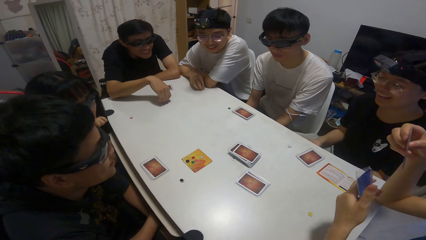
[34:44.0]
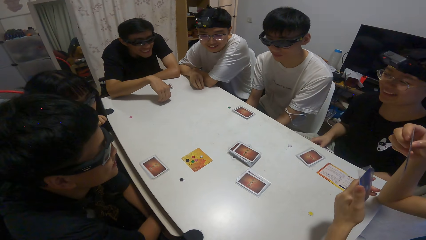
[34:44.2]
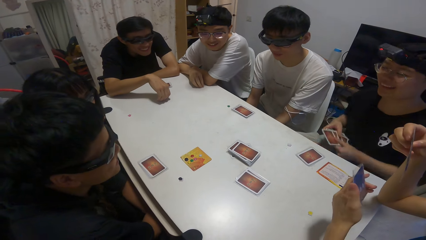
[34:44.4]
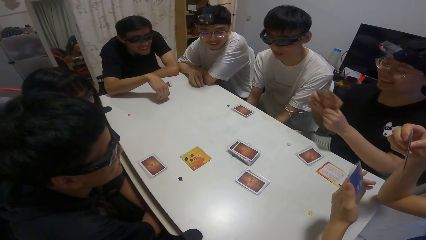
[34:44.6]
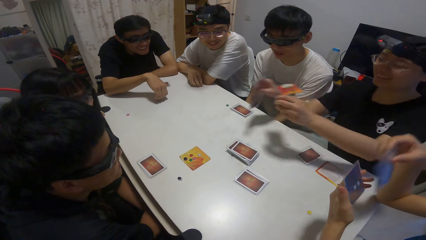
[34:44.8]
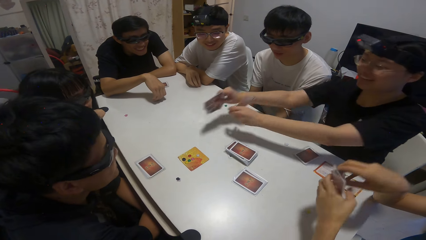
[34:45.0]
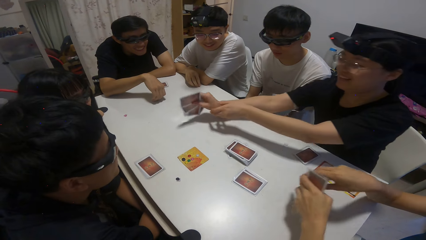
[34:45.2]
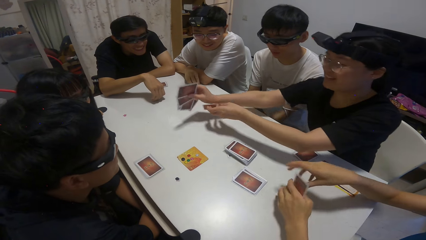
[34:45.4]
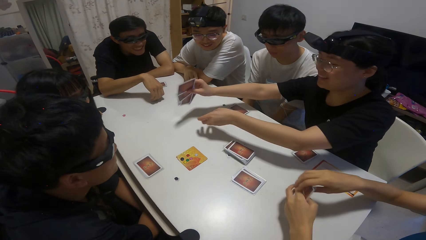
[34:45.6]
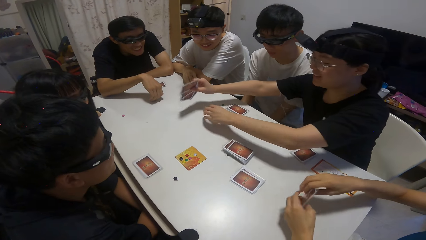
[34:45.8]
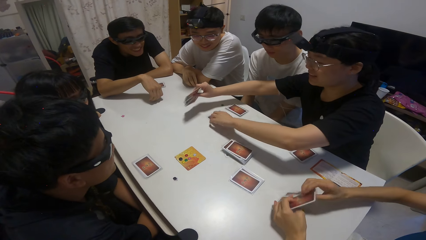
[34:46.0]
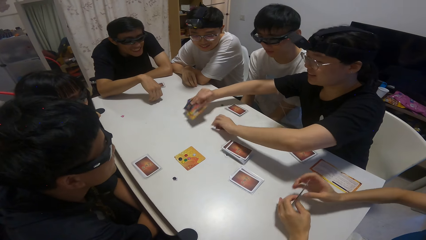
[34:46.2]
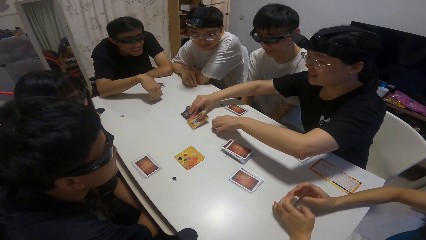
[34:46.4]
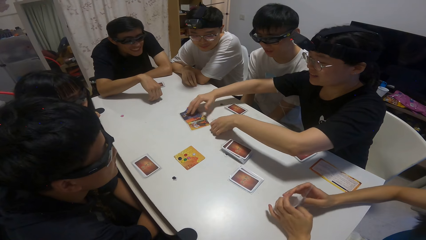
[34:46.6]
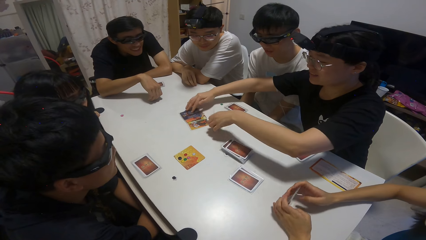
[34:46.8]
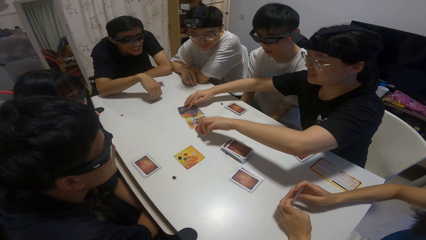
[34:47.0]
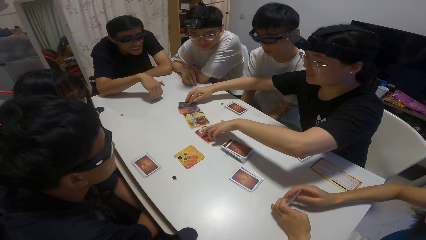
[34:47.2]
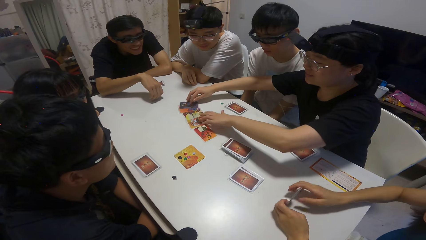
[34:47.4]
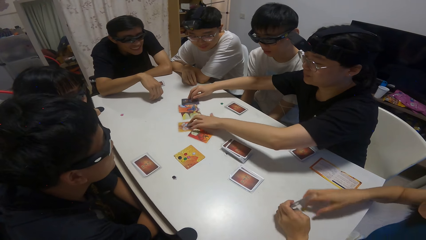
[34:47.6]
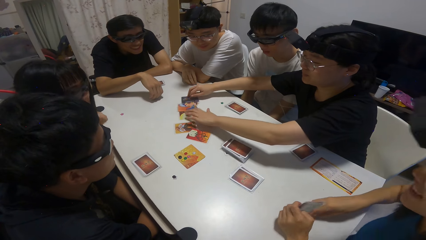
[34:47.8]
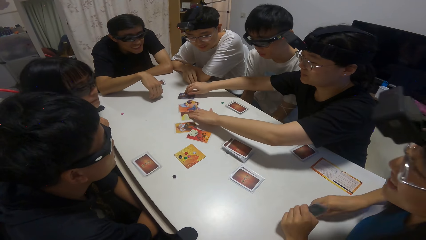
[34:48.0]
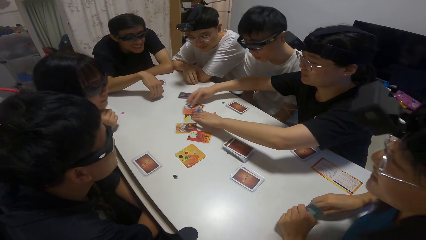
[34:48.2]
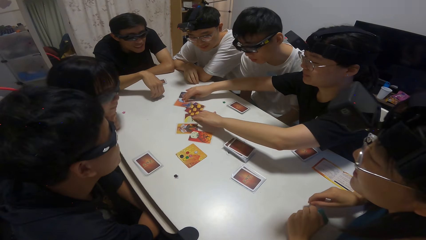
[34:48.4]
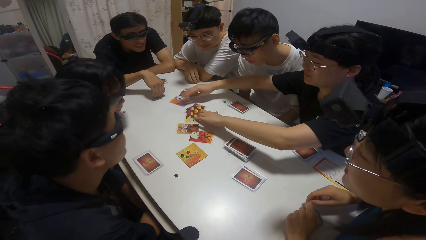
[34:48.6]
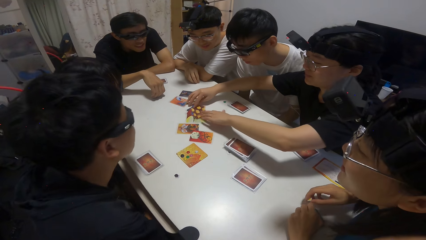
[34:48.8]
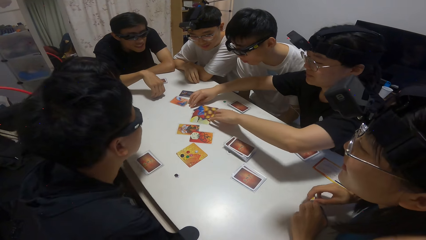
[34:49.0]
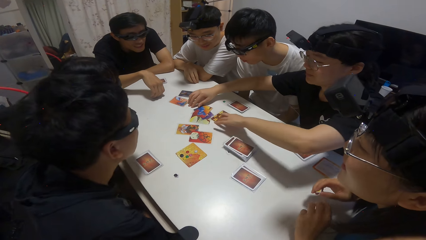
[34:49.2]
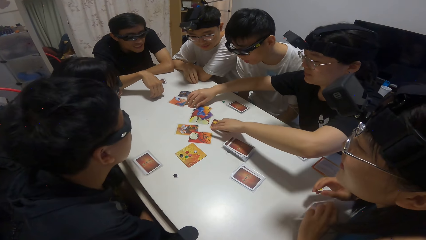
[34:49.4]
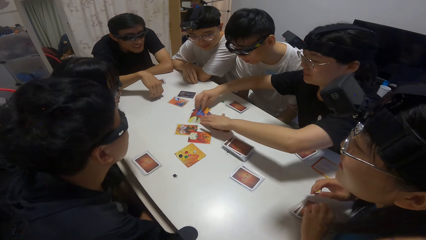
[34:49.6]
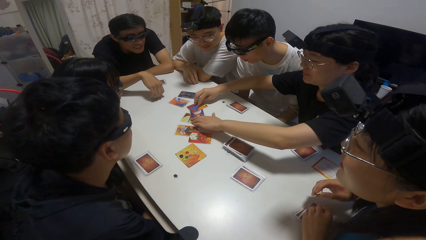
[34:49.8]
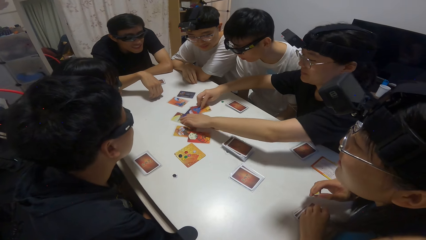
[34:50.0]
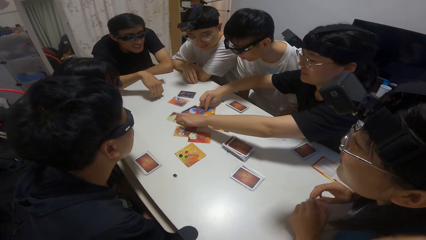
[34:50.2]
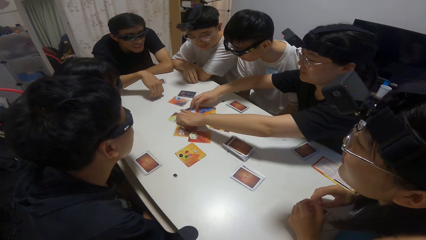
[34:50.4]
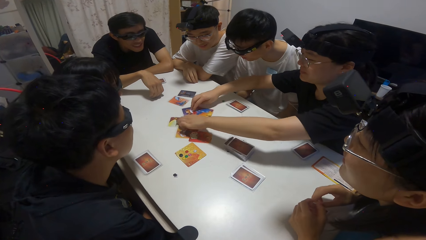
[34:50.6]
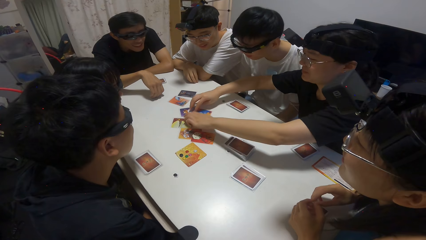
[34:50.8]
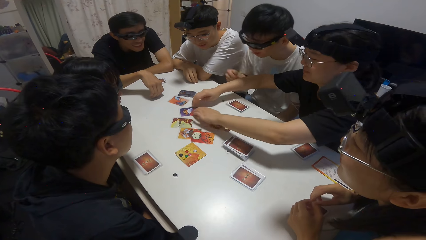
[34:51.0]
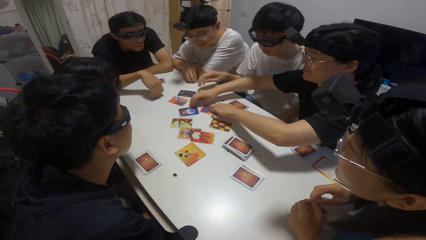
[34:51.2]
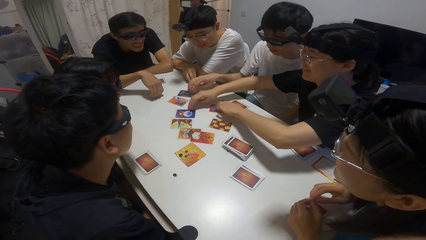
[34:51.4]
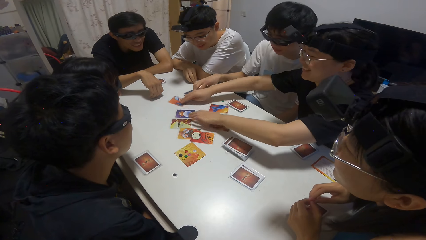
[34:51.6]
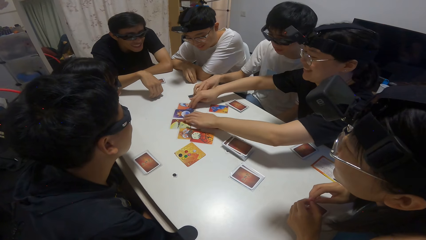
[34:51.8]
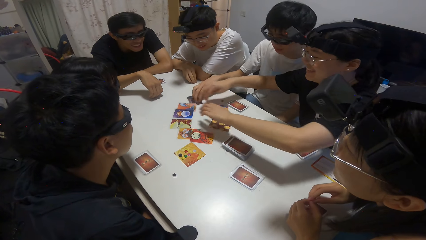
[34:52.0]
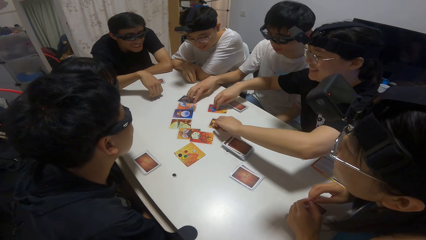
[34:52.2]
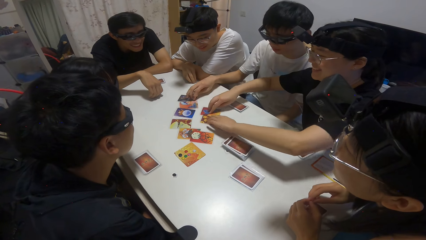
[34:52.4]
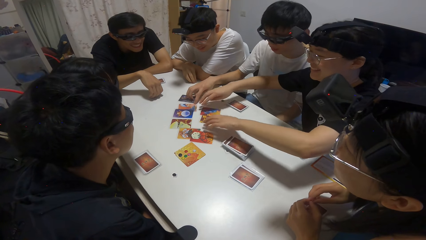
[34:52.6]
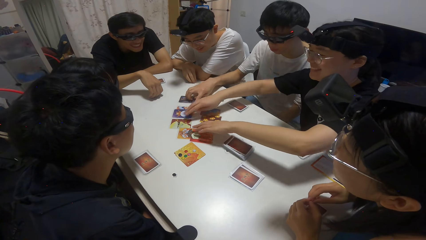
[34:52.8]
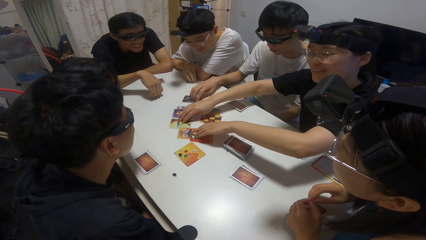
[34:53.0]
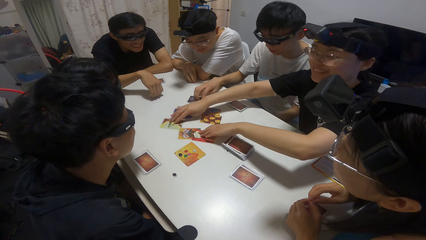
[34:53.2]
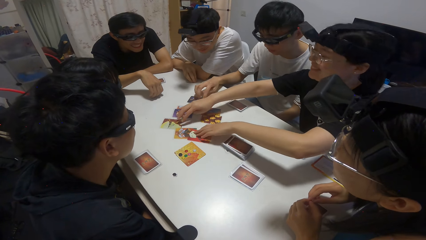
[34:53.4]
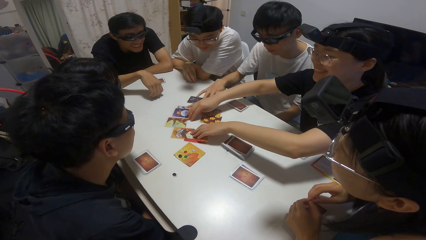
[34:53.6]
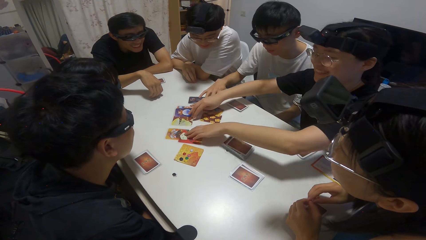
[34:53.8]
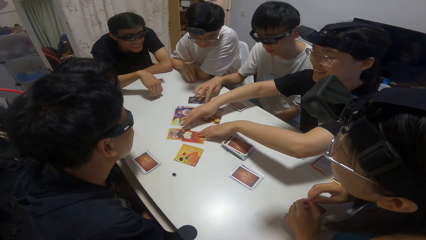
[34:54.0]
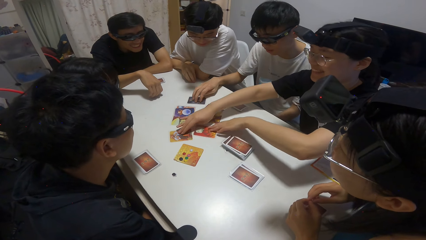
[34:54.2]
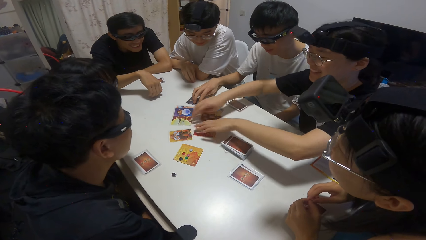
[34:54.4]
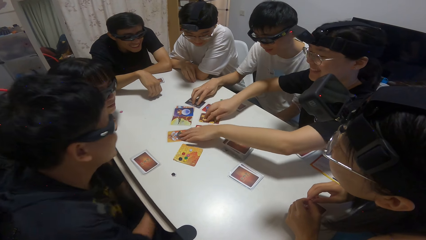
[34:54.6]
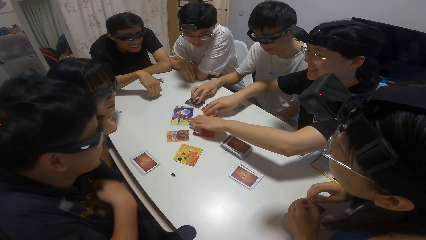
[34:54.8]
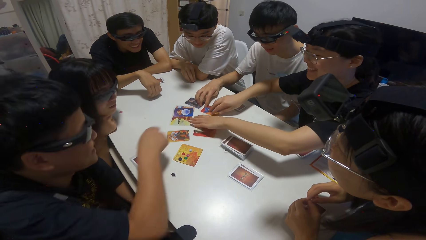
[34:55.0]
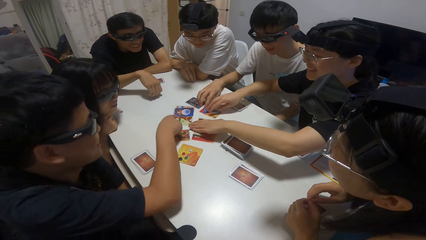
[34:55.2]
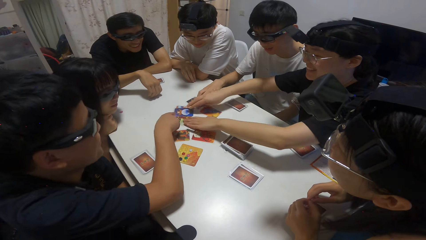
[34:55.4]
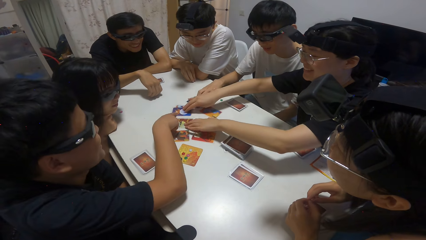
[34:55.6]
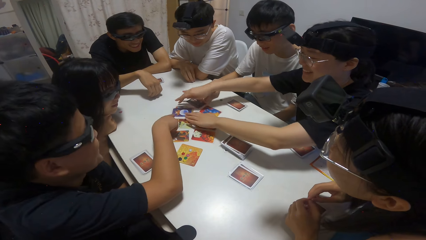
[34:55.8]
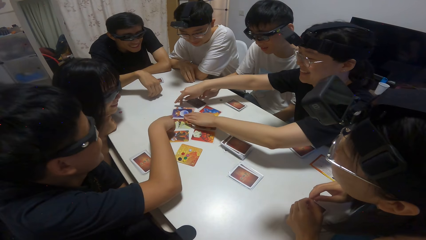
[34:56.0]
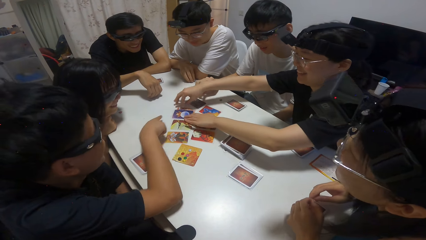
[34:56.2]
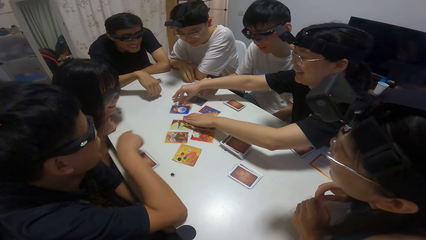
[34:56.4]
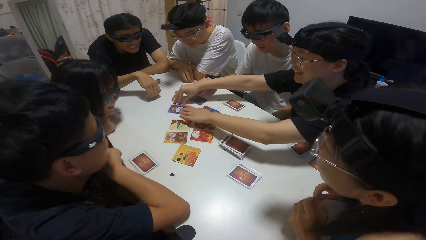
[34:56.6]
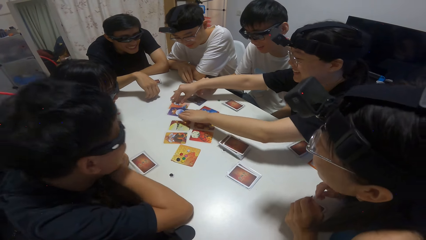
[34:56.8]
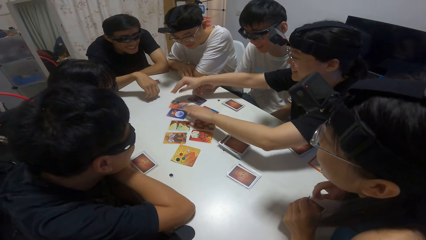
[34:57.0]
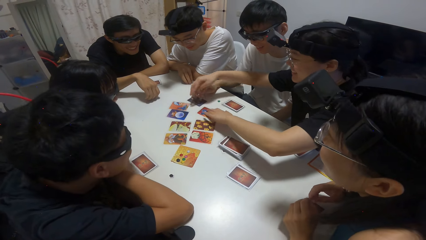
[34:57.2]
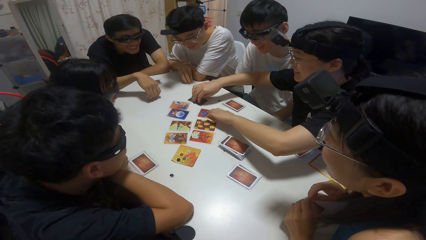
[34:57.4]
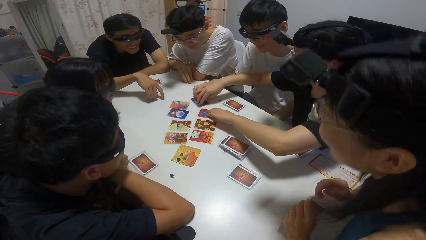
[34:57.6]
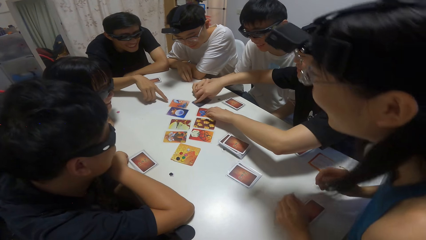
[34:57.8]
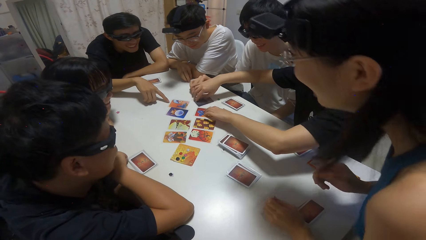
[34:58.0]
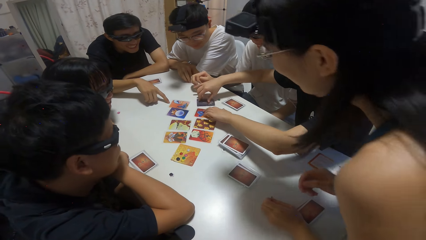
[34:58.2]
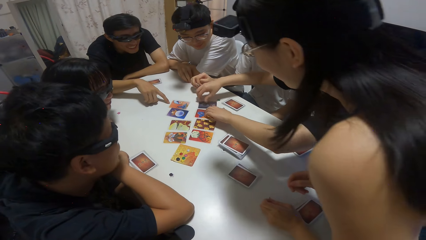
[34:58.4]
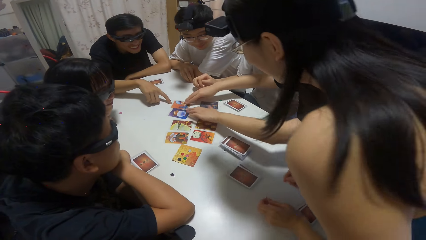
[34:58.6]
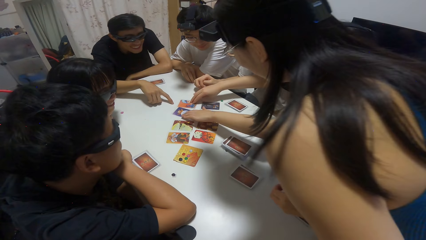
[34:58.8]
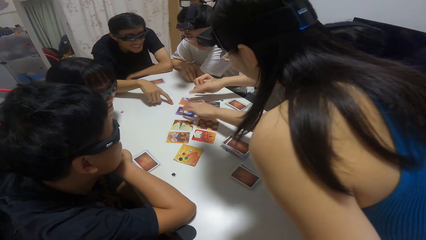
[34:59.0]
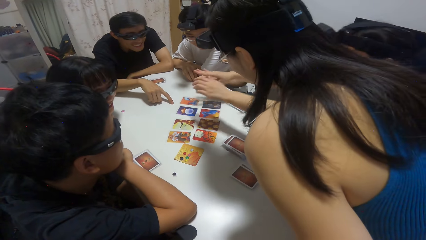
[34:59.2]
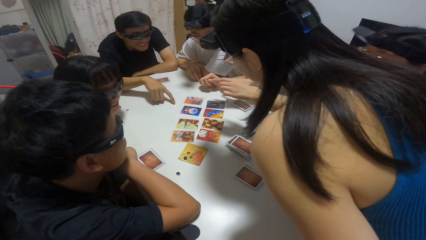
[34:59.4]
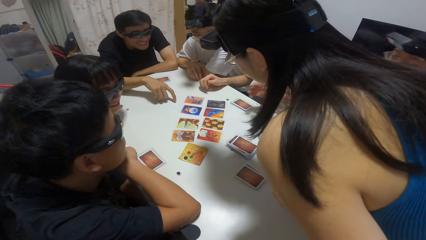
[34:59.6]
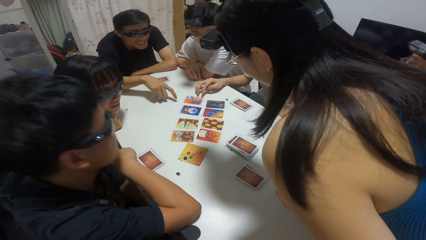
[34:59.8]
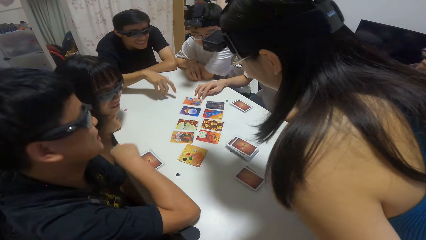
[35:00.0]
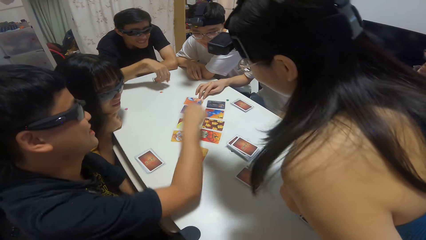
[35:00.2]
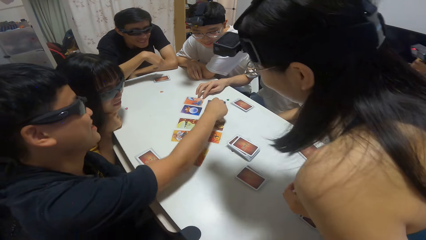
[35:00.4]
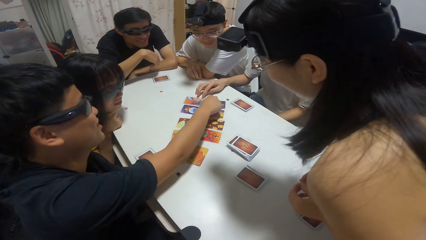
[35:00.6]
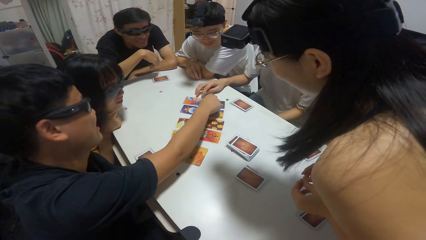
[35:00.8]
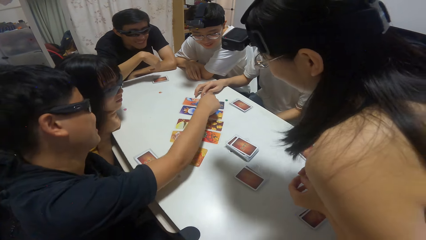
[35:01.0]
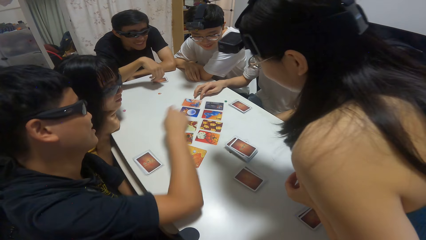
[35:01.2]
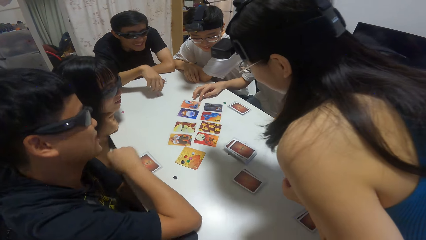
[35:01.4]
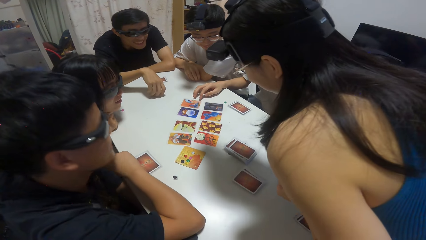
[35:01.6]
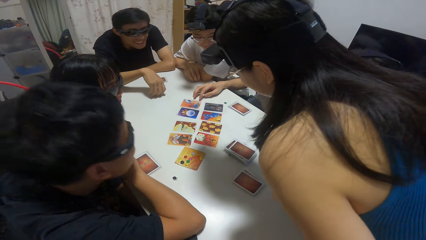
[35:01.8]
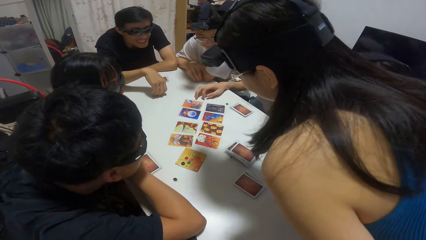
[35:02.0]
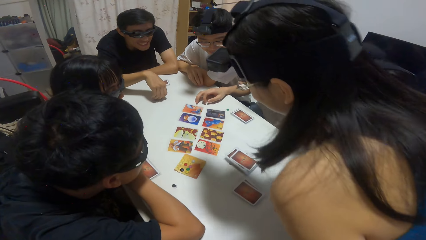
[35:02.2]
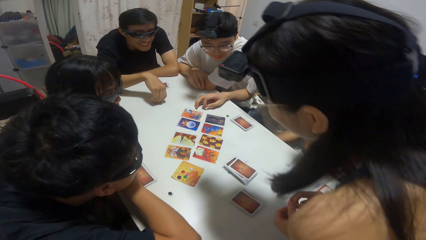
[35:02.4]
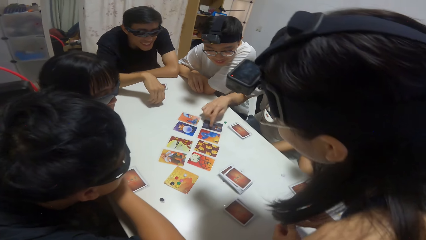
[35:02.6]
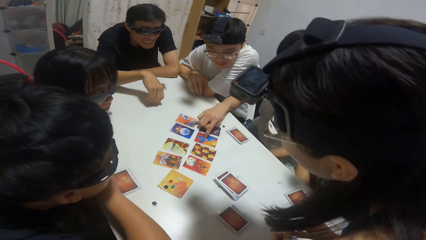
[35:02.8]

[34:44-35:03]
A man places playing cards on the table. A woman spreads the cards on the table. A man moves a card on the table. A man points at the playing cards. A man moves the playing cards on the table. A man taps the table with a finger. The camera wearer rises up. A man points at a card on the table.
